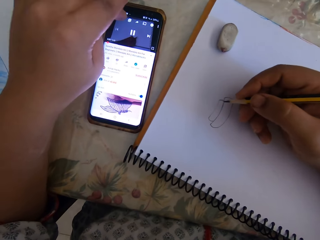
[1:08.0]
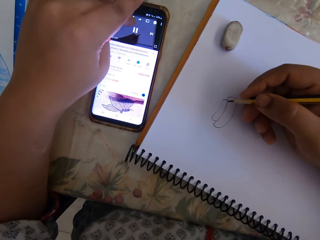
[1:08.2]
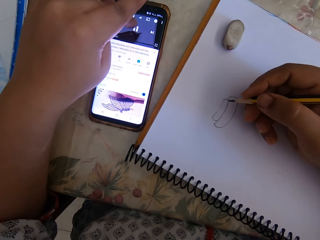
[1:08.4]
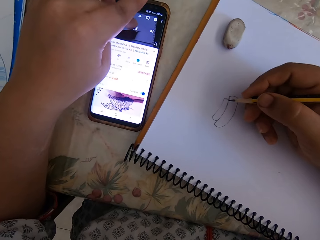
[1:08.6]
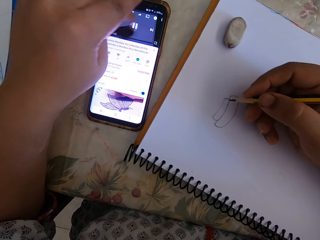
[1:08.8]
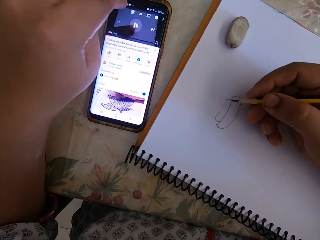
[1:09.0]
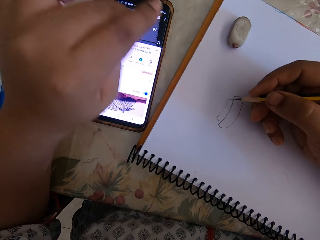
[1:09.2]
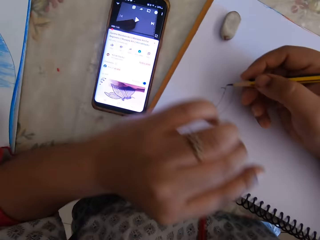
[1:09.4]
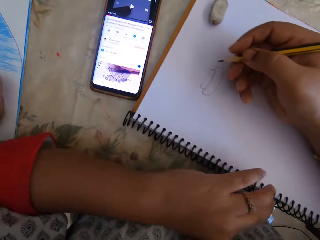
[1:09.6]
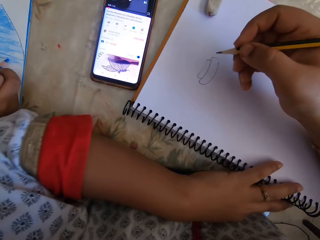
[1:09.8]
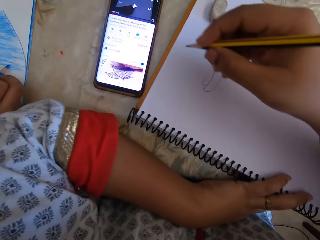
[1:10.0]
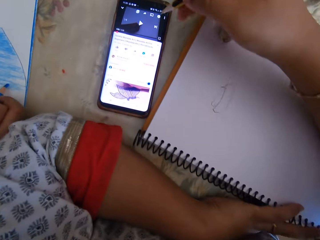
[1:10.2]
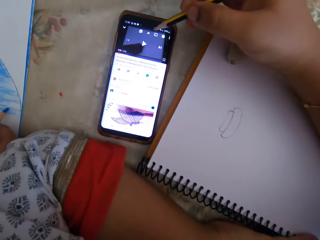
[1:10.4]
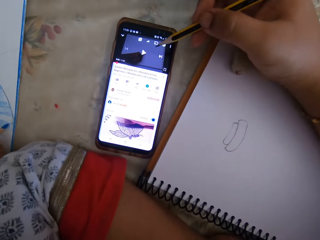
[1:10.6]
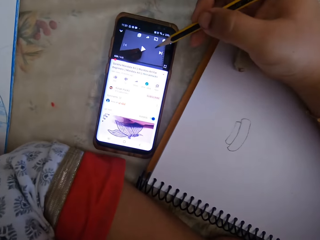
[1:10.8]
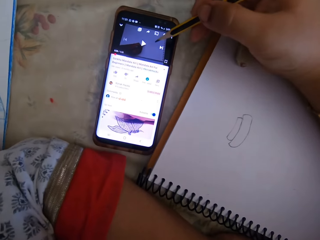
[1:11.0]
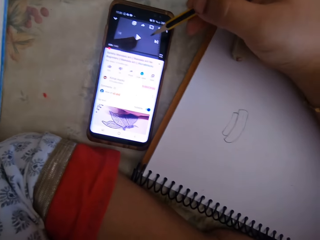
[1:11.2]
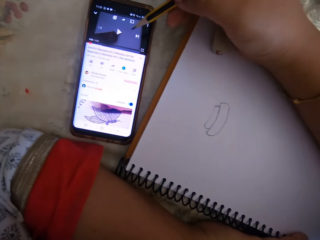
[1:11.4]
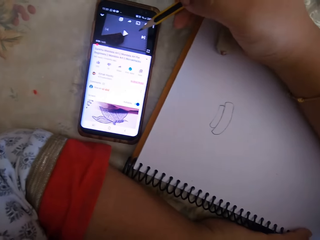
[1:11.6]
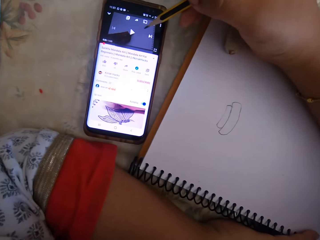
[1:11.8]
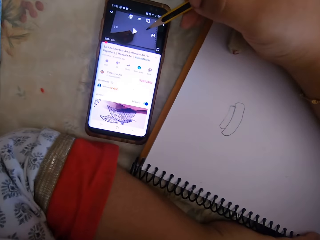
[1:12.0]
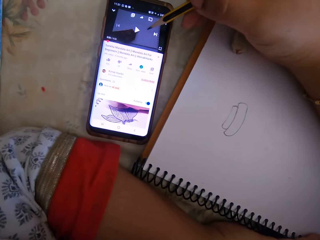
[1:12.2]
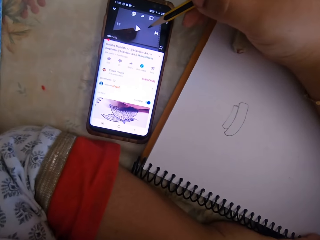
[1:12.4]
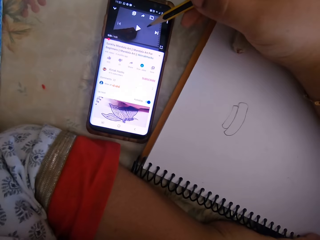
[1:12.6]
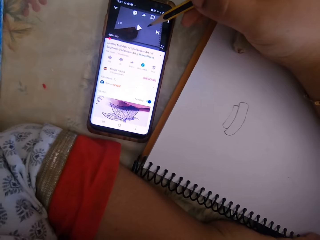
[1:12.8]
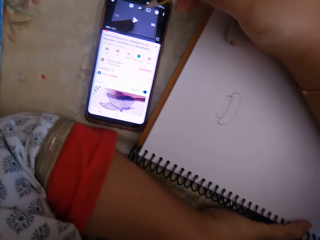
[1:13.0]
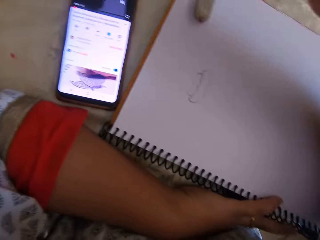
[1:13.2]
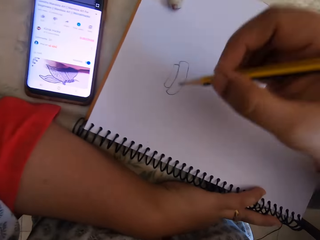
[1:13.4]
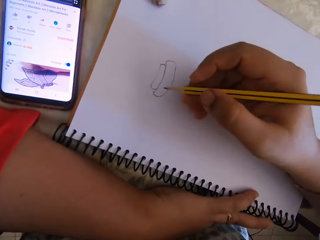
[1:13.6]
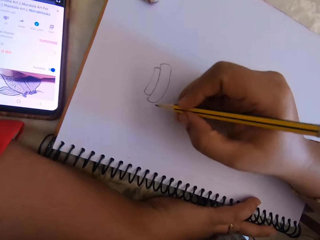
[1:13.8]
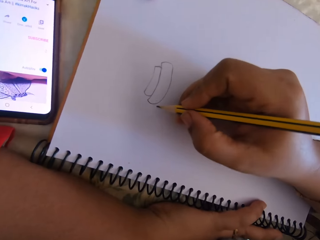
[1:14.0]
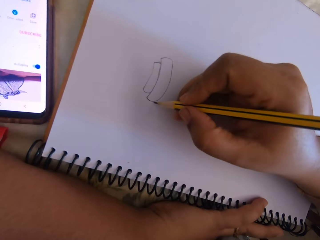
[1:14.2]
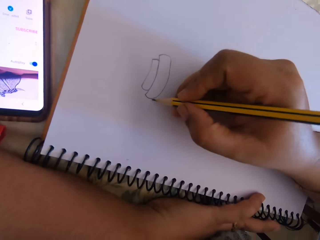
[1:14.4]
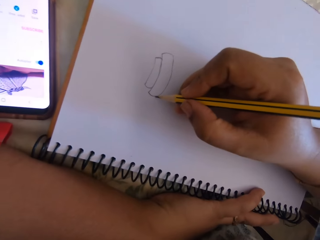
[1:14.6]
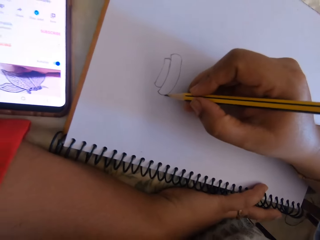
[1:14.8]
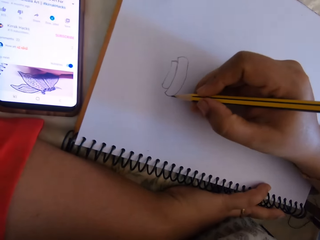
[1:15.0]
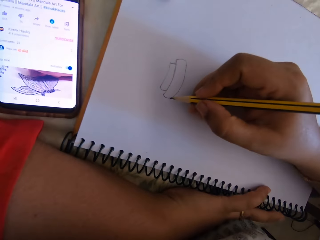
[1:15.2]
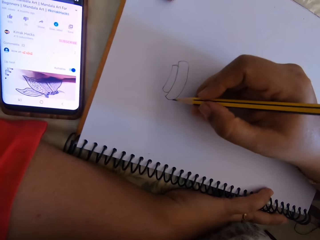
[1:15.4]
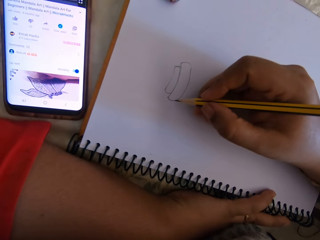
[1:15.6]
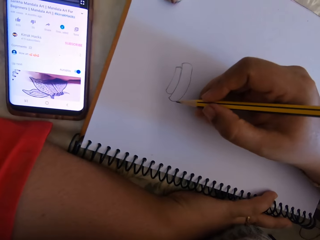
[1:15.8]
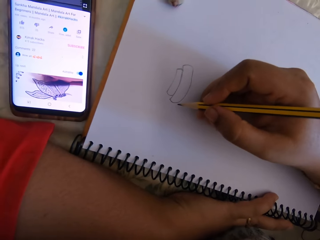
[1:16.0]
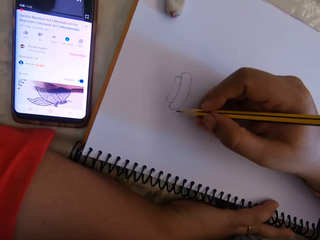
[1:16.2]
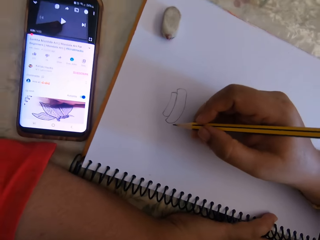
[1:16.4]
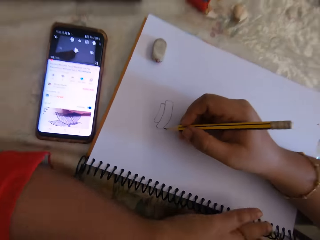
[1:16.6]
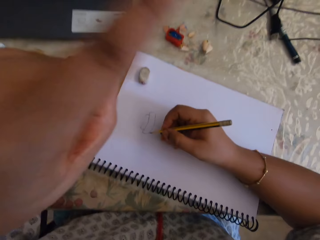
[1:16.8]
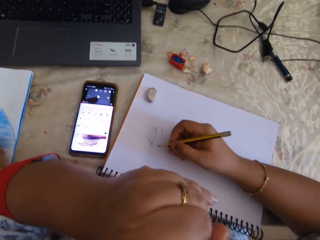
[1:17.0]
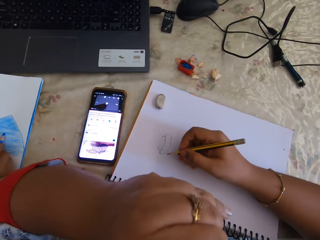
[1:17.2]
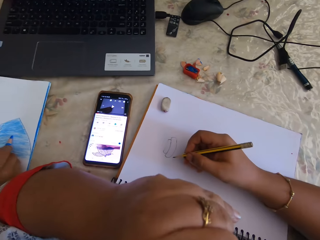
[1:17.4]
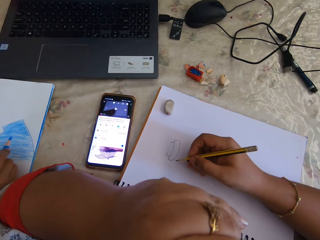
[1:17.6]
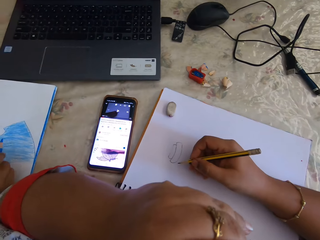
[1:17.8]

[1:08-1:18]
The camera wearer listens to the phone. They draw on a book.

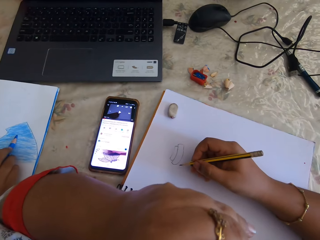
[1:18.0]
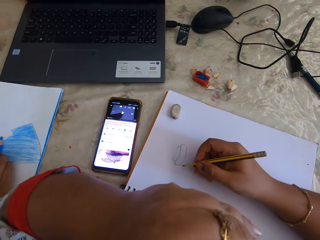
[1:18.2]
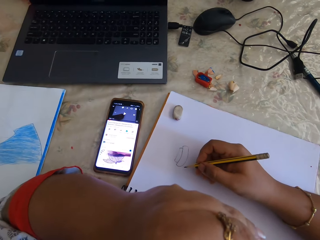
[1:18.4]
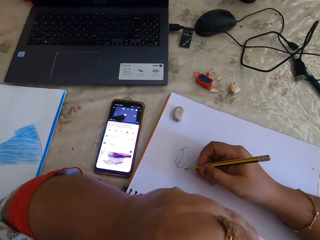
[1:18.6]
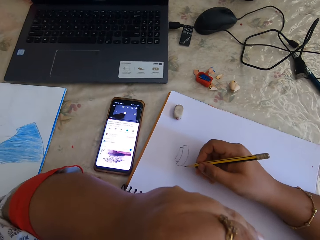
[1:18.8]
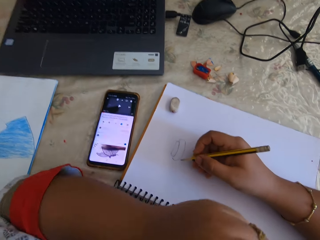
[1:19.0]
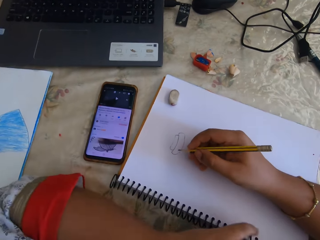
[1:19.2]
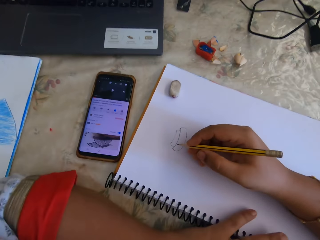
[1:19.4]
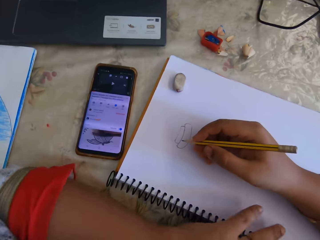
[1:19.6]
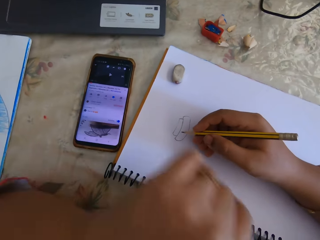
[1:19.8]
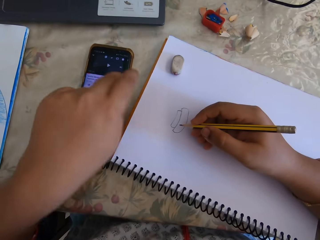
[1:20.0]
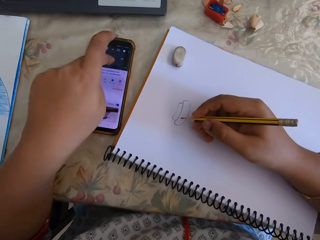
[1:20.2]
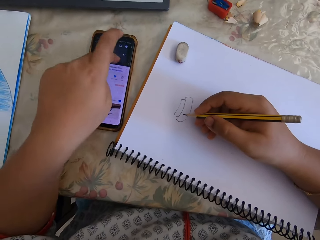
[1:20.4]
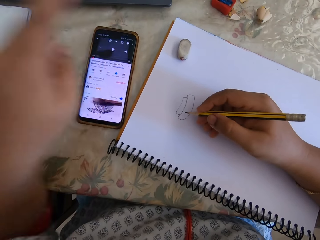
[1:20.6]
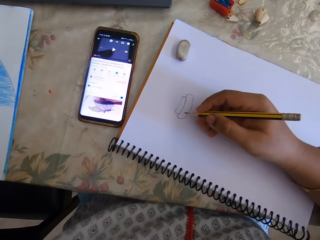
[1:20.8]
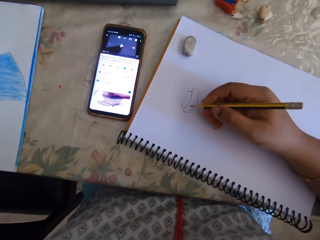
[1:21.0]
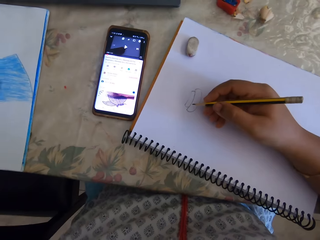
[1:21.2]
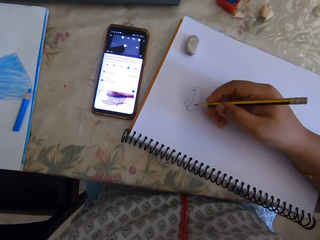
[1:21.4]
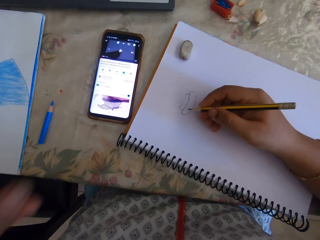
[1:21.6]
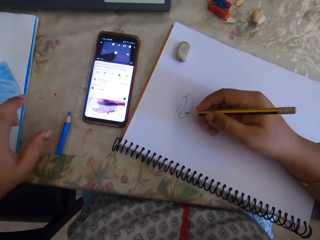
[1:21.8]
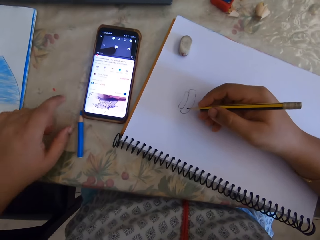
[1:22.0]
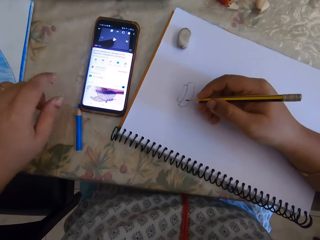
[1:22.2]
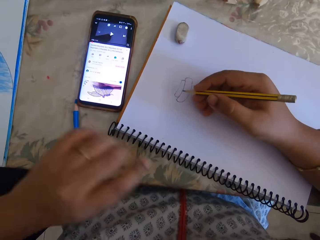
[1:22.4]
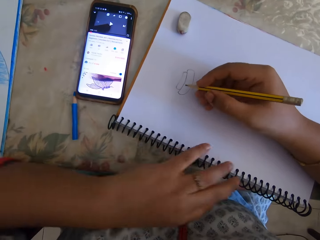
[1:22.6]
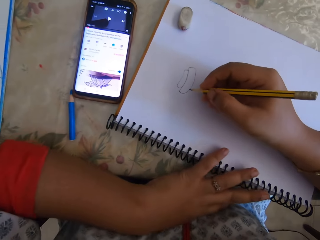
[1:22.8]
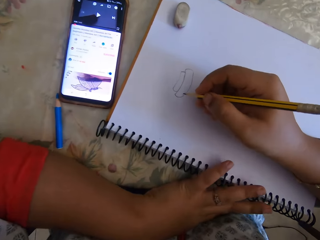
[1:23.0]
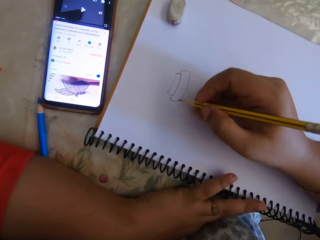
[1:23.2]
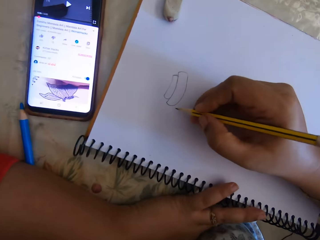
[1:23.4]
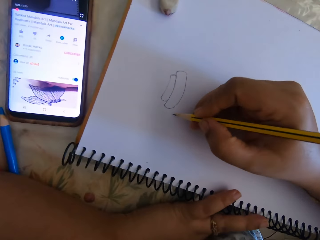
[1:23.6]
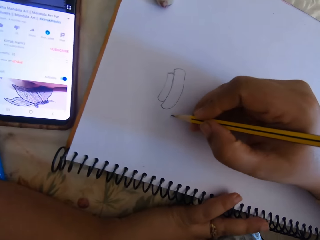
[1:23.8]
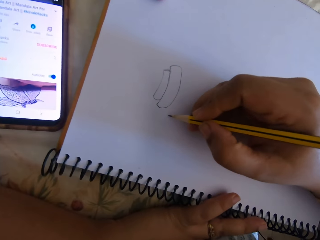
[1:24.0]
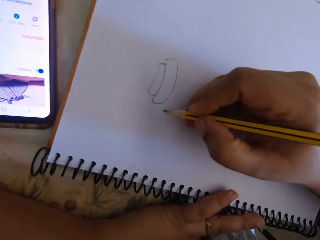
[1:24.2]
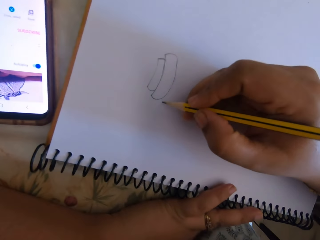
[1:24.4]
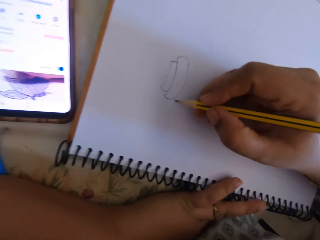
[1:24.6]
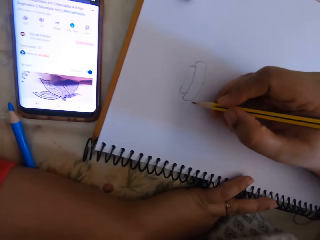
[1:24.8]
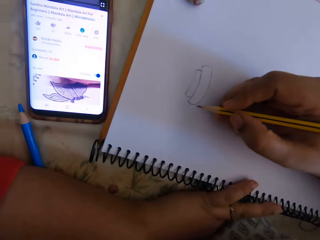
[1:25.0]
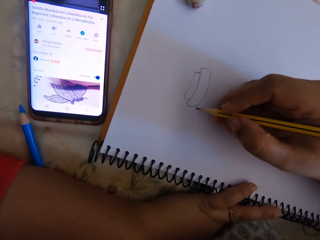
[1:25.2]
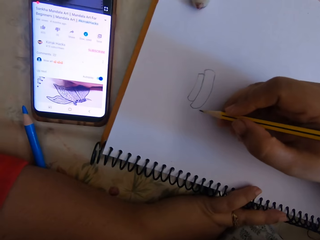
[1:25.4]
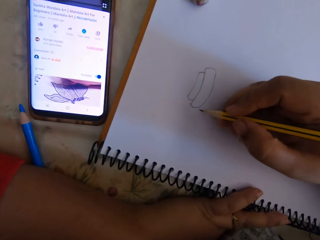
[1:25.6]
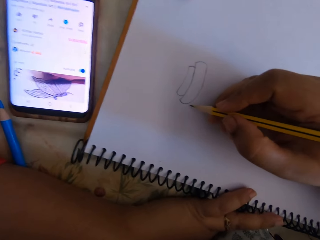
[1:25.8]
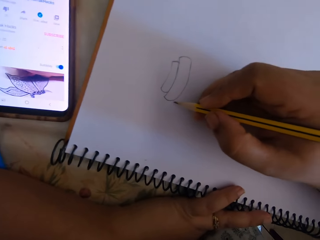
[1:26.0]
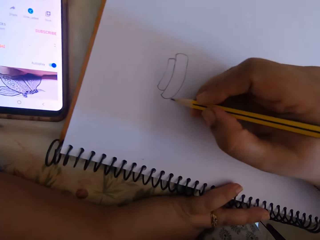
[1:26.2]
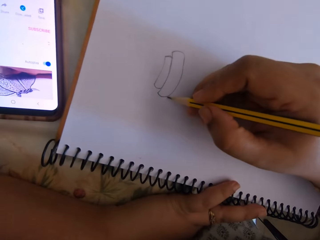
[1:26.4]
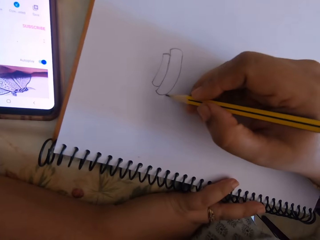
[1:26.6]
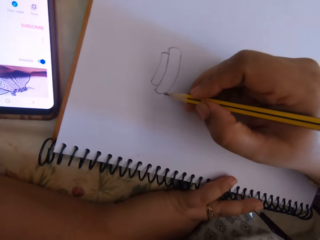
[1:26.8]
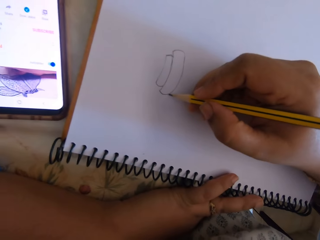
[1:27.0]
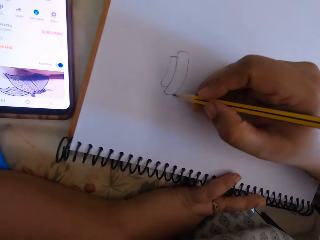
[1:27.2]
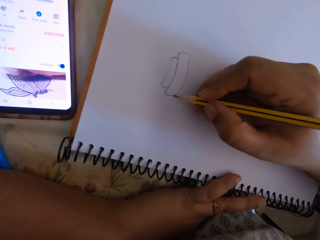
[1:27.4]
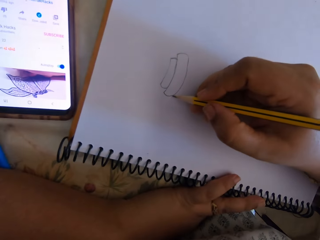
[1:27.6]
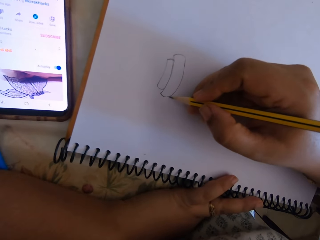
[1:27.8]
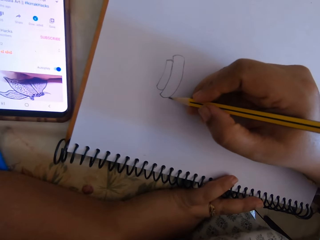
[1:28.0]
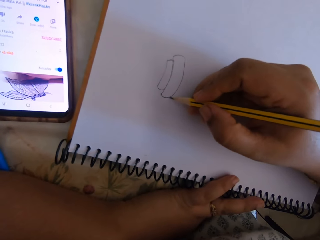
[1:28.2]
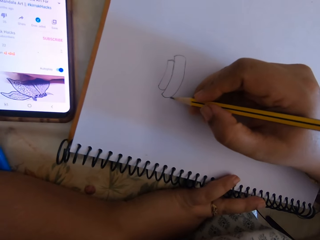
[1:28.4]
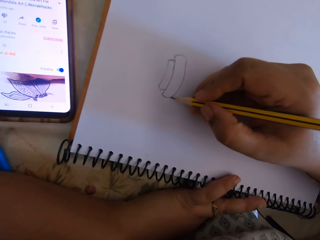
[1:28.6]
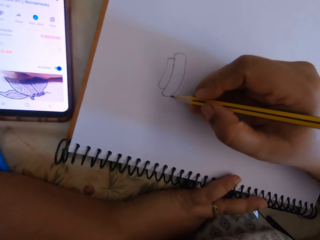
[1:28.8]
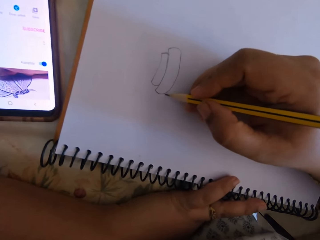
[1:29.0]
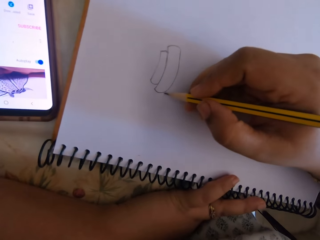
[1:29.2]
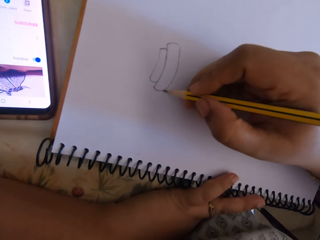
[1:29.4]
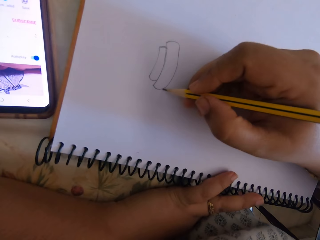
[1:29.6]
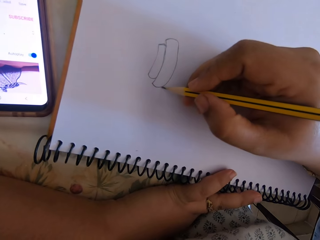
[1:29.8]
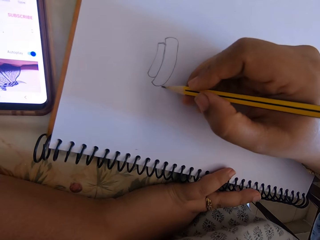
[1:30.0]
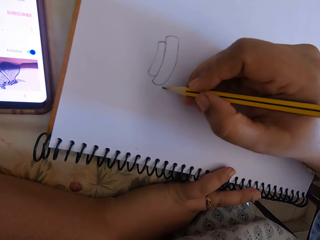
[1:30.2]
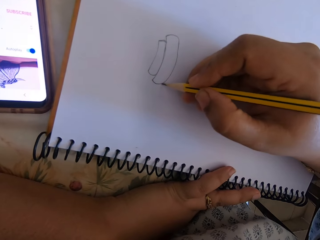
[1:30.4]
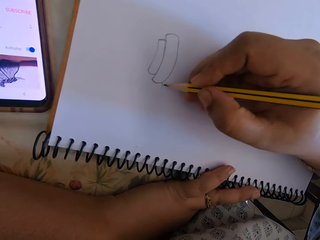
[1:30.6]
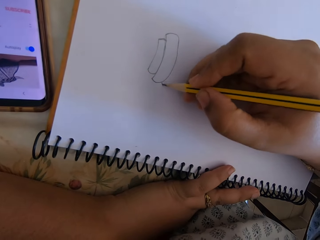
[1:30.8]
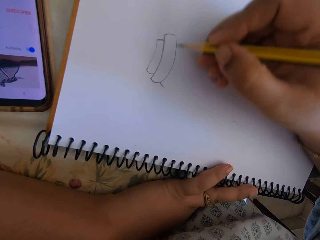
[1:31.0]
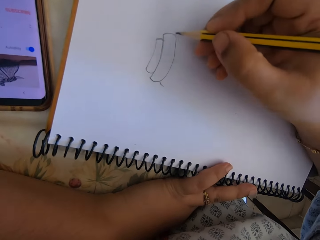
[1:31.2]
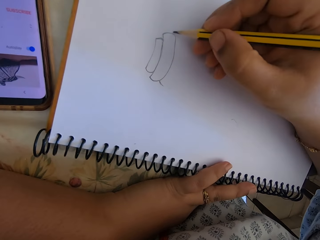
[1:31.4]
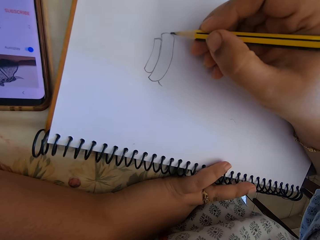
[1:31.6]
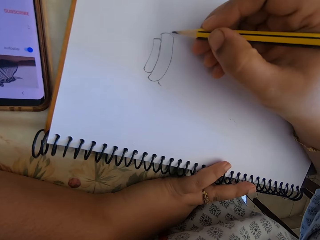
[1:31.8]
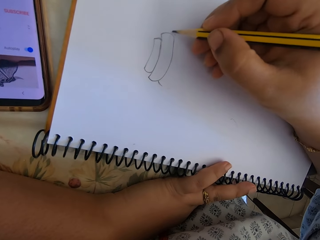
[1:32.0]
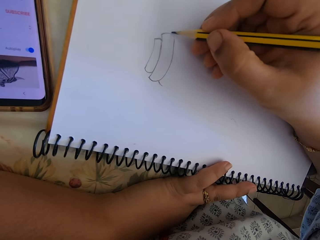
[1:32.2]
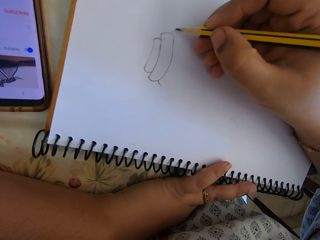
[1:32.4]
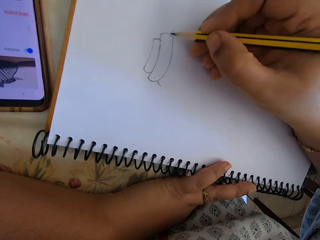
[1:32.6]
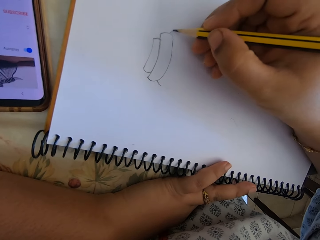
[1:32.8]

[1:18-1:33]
The camera wearer touches the phone. They draw on a book.
